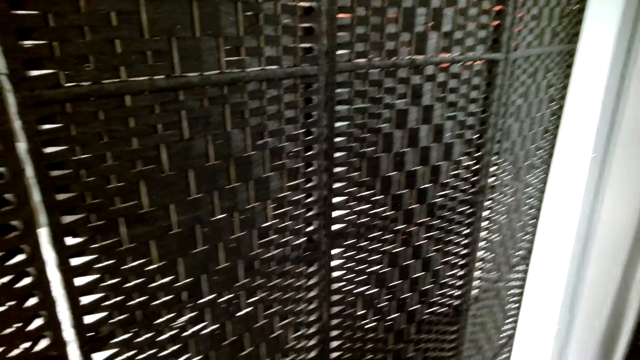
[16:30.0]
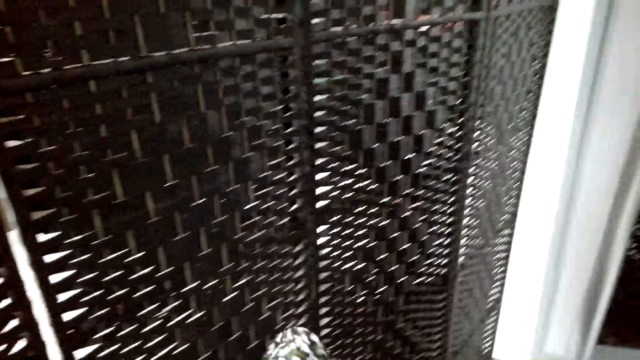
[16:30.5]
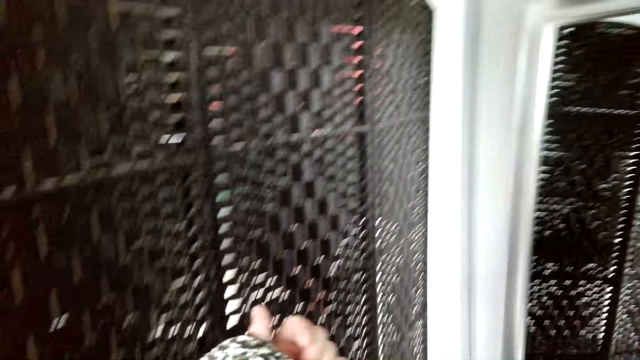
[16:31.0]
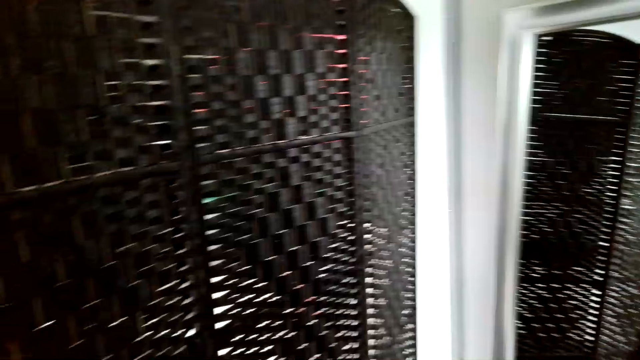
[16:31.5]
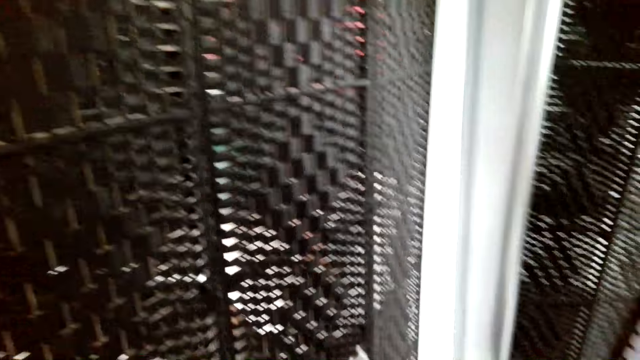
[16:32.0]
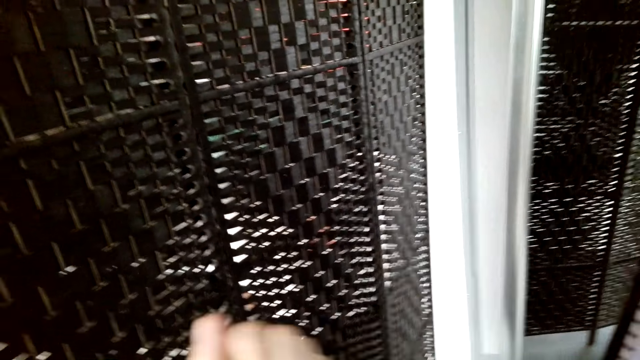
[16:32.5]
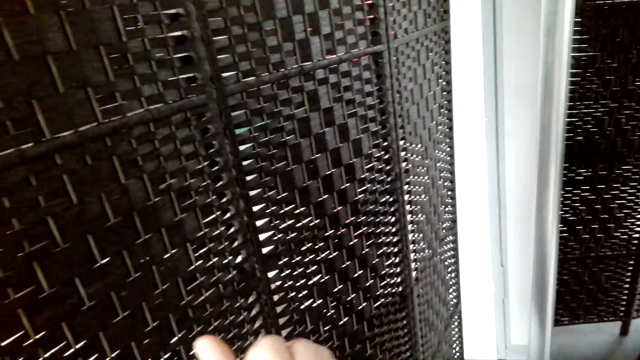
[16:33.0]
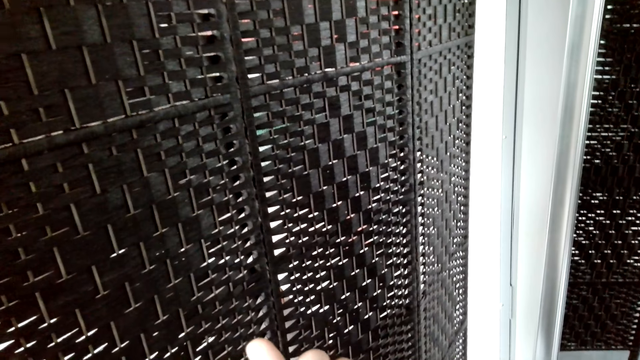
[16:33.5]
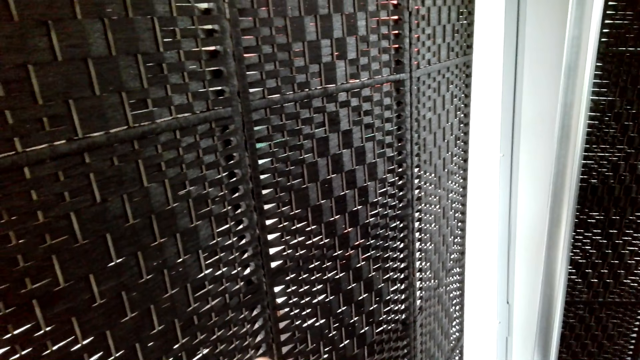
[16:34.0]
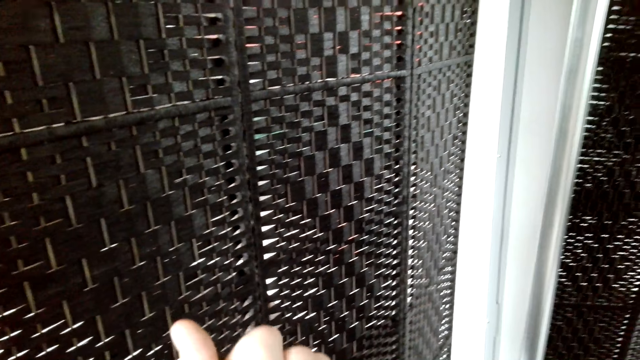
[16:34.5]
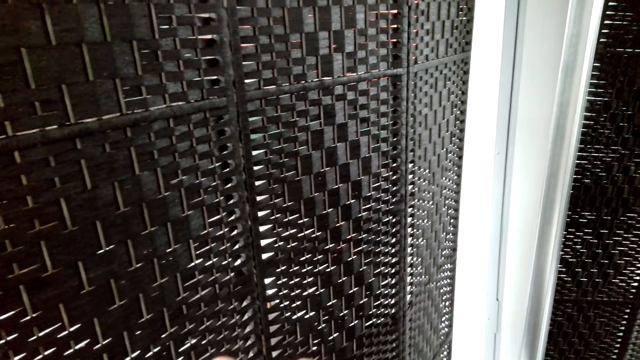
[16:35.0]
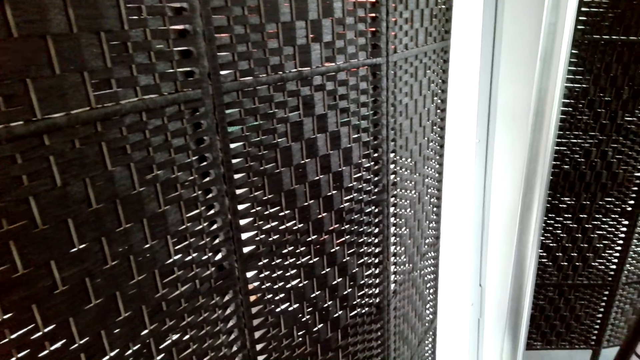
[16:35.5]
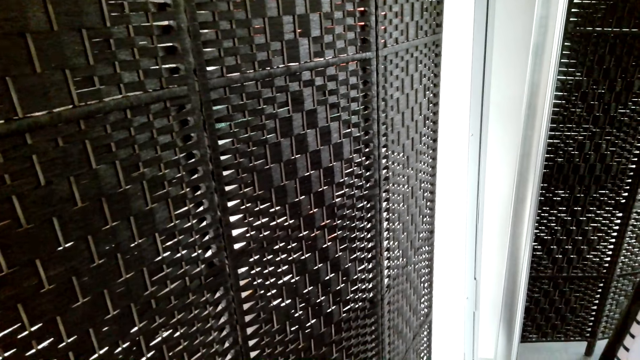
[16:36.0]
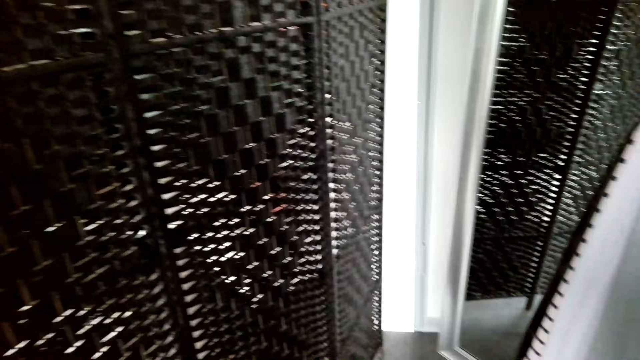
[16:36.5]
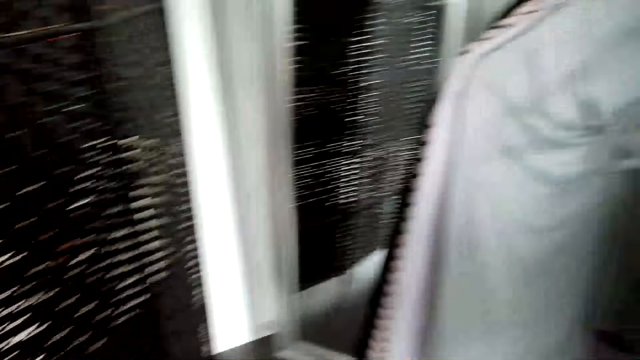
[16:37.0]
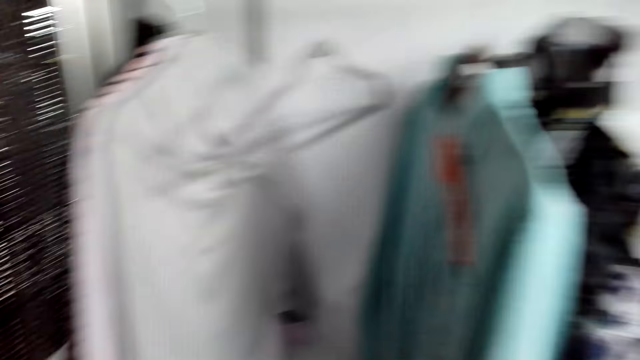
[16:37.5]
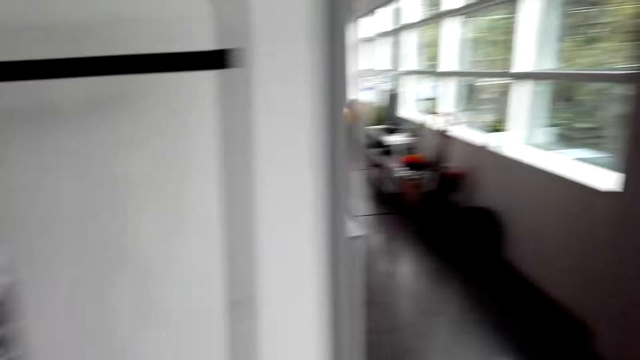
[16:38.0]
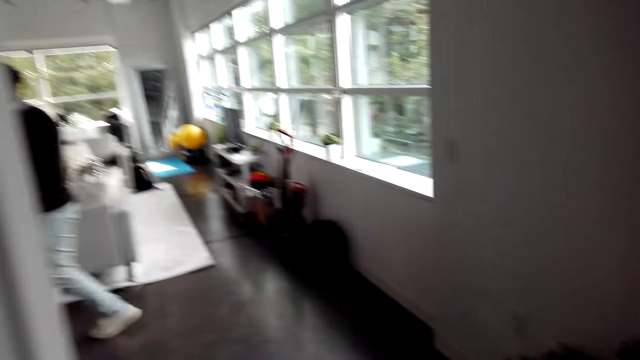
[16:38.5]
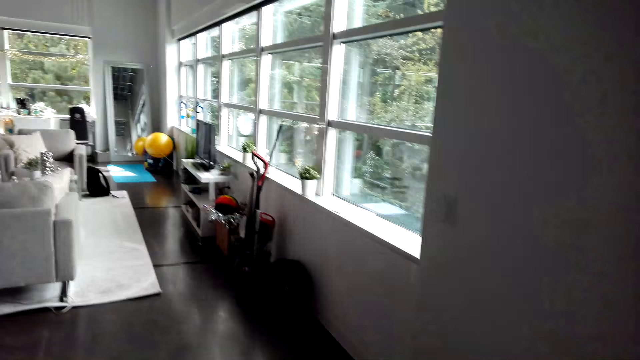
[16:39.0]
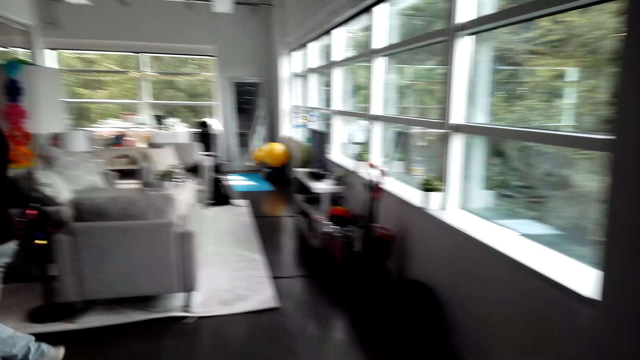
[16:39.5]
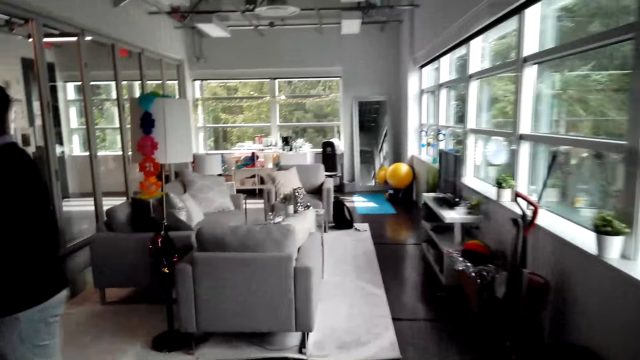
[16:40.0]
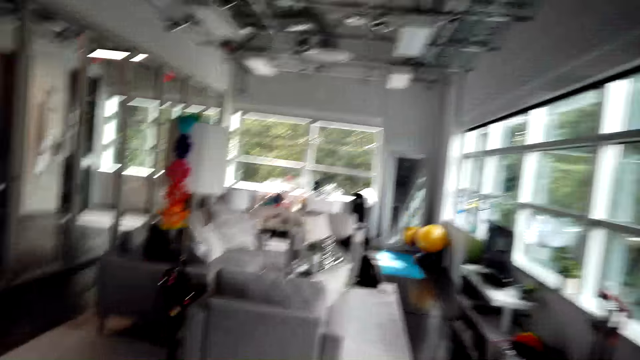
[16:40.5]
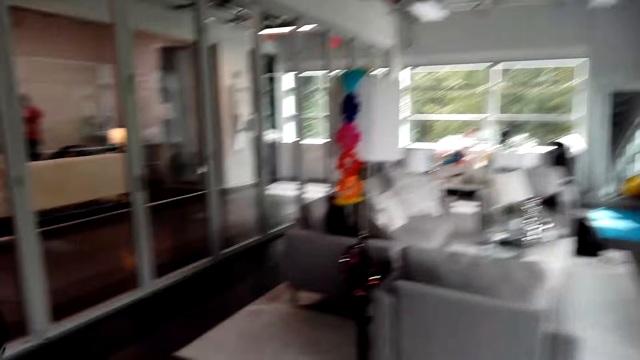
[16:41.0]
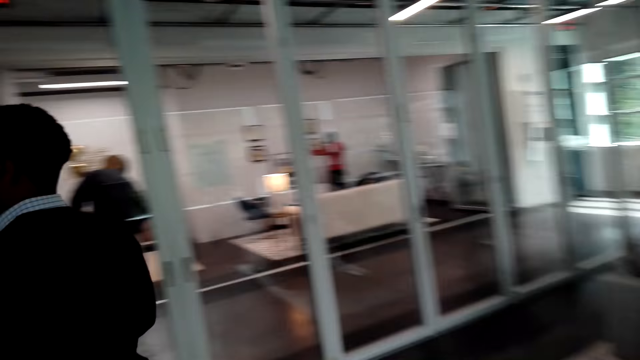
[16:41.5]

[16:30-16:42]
The camera wearer walks in the house.

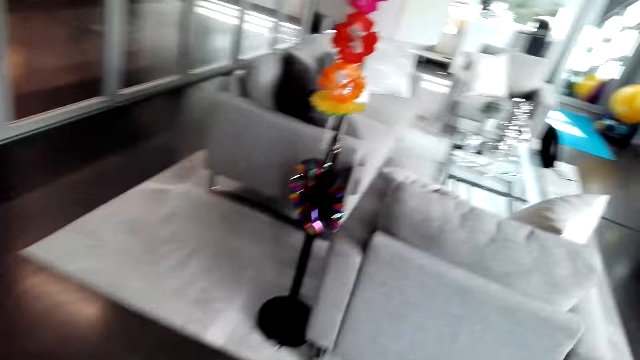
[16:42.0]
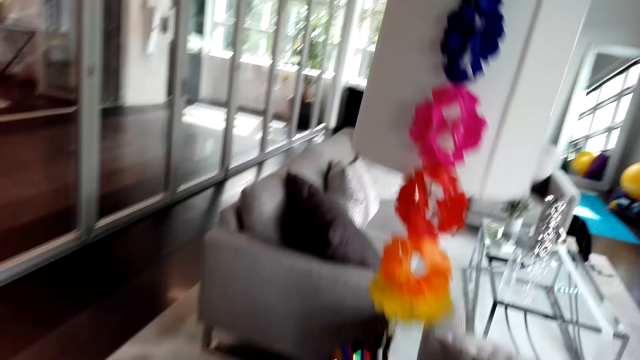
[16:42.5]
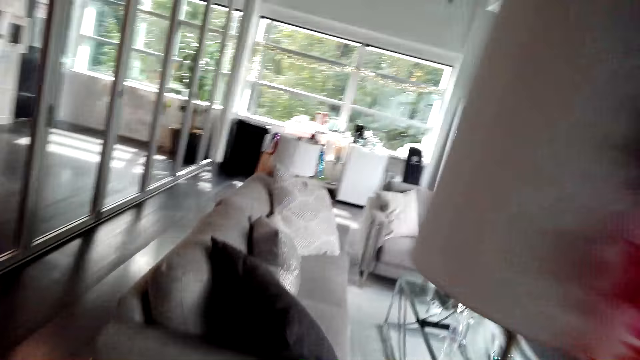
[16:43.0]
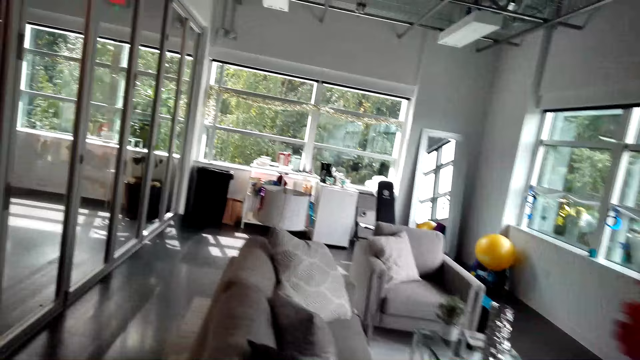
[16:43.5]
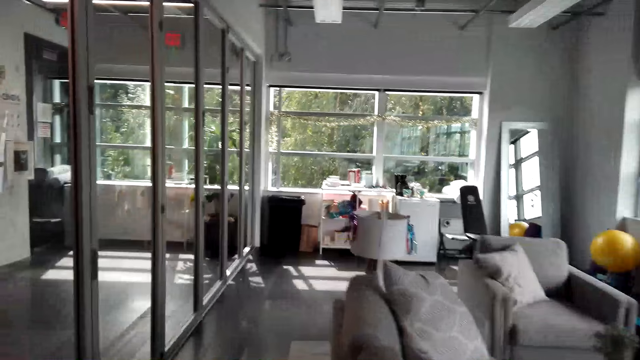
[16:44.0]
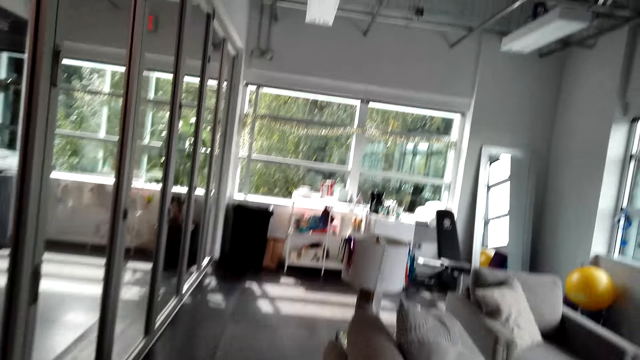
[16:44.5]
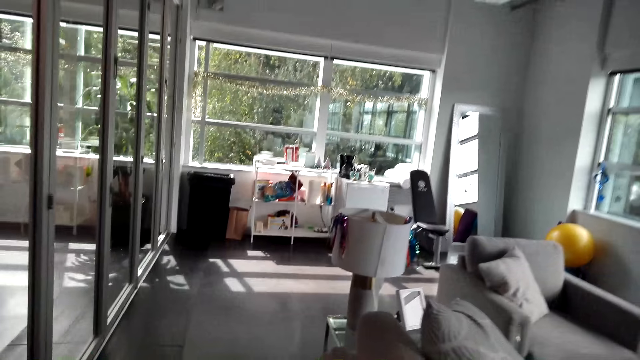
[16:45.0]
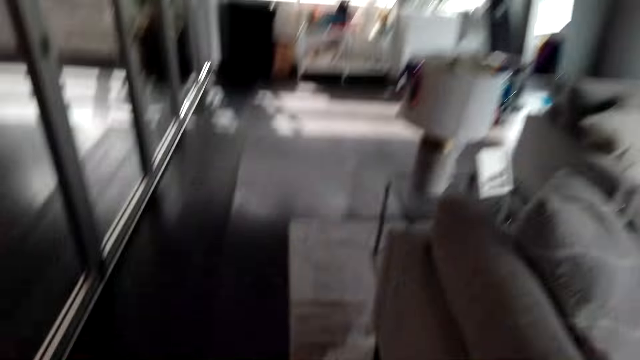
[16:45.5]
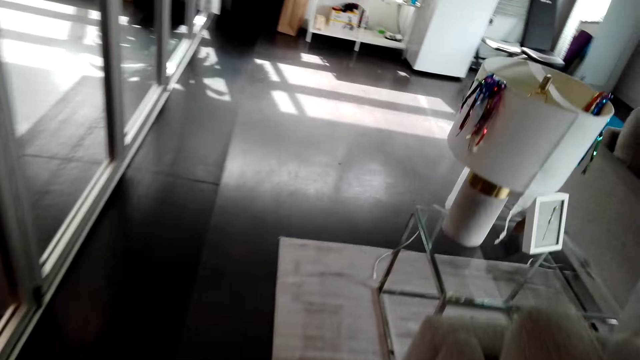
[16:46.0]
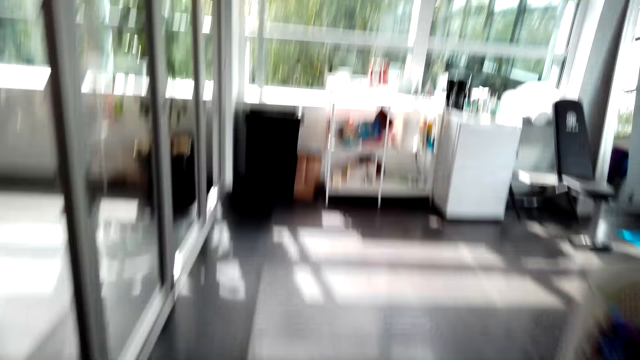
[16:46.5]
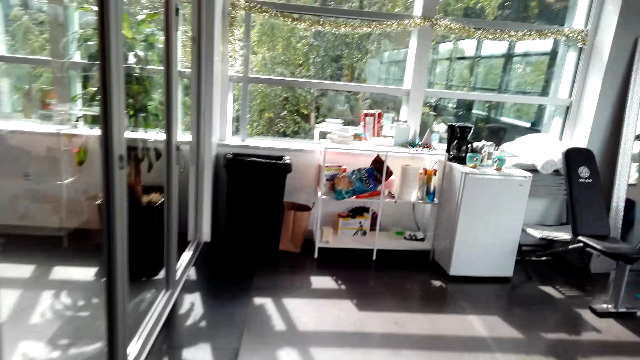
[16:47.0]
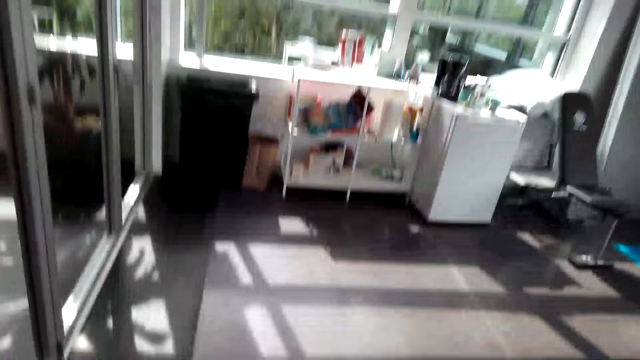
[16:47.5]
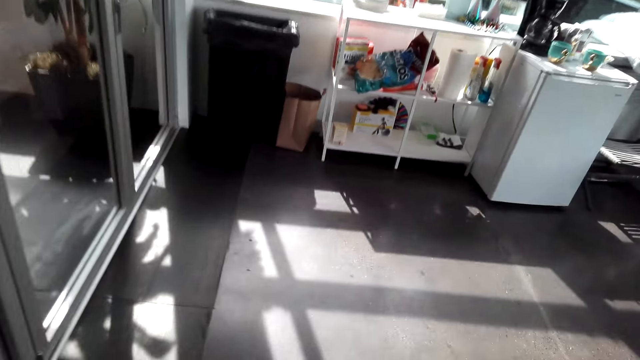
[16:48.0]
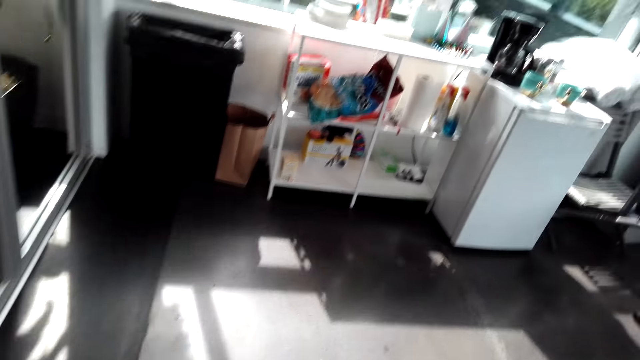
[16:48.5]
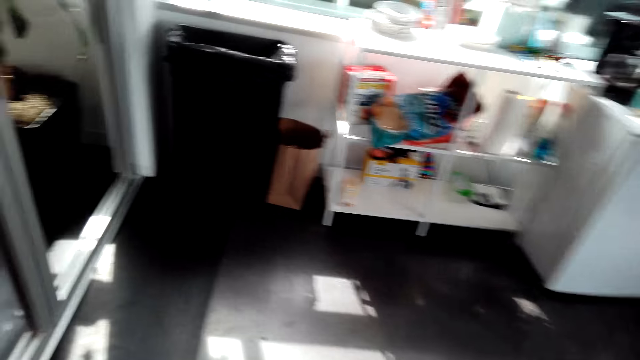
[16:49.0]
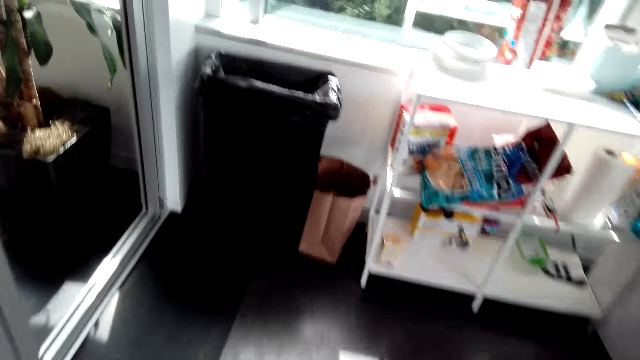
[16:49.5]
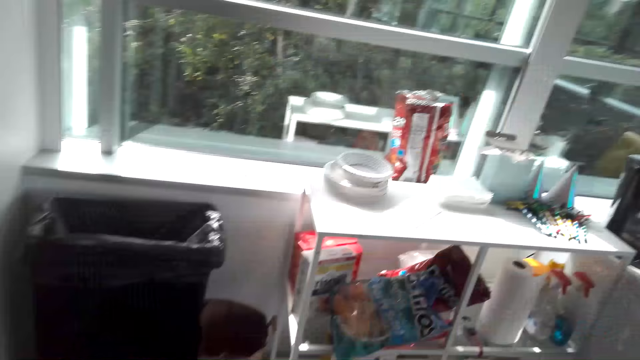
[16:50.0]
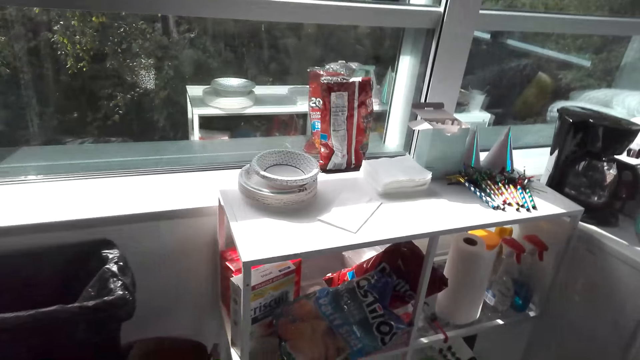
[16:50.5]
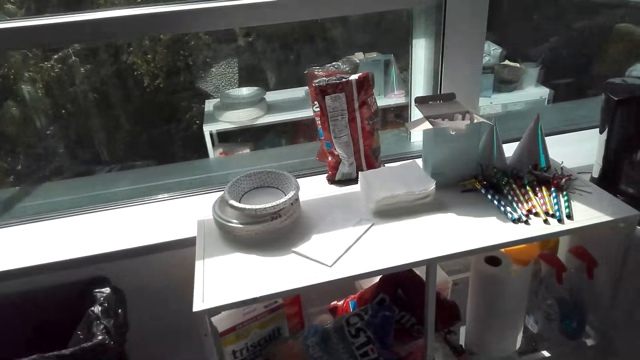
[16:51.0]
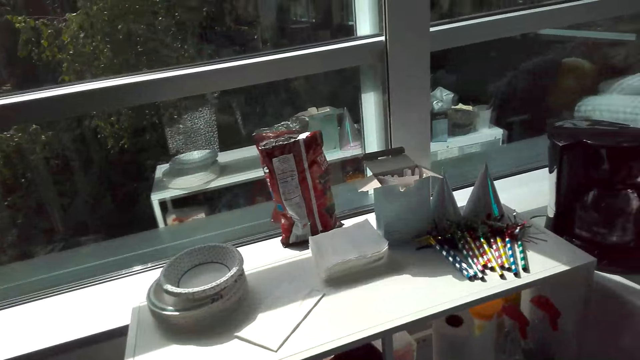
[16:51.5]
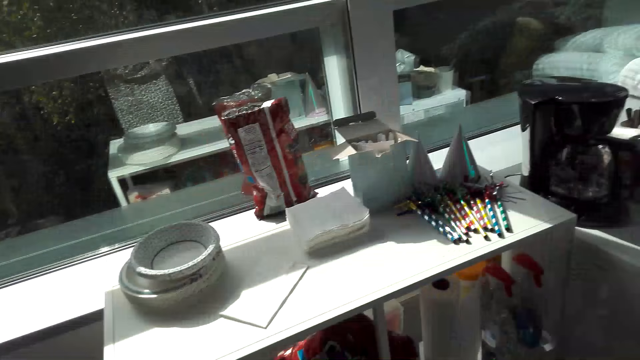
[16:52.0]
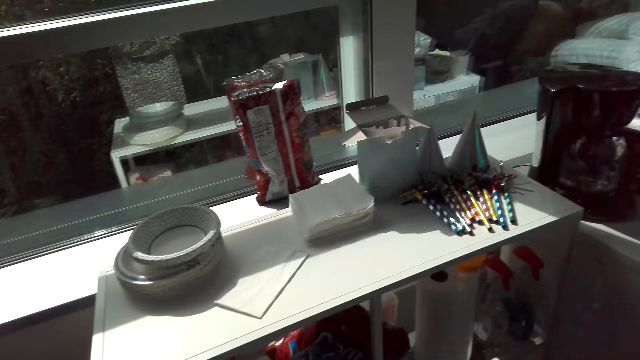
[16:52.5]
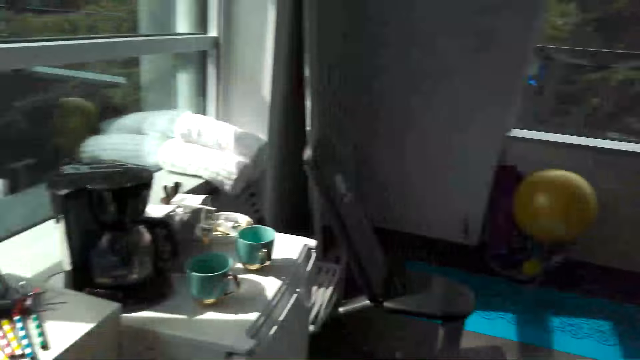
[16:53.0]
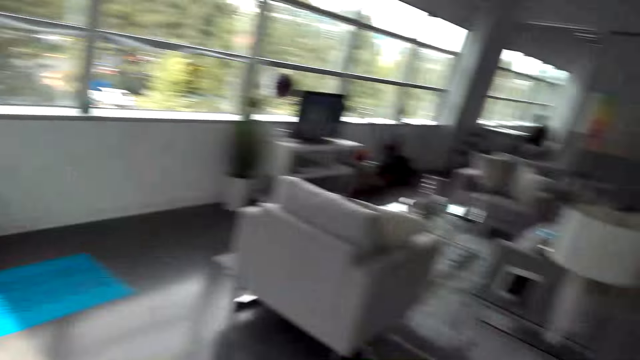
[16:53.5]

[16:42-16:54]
The camera wearer dialogues with a man. They stand beside the shelf.
